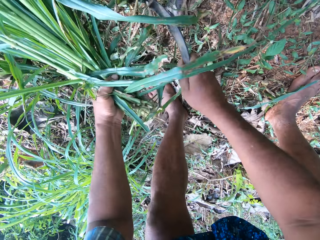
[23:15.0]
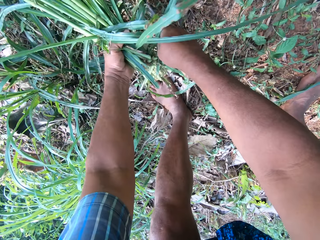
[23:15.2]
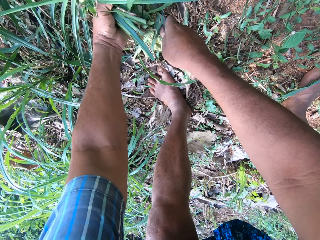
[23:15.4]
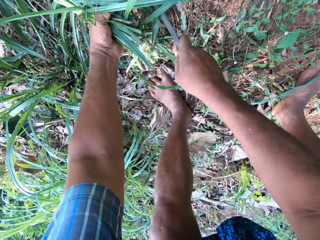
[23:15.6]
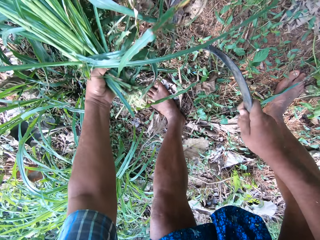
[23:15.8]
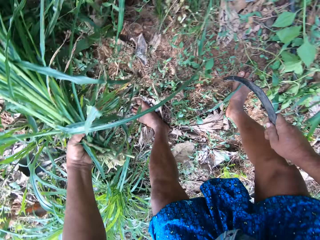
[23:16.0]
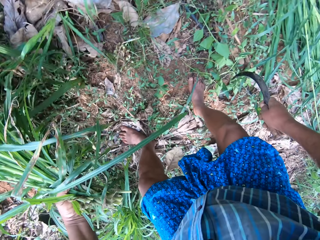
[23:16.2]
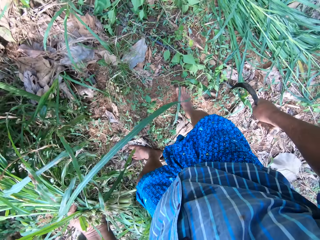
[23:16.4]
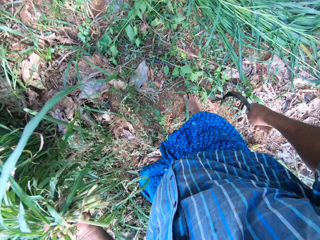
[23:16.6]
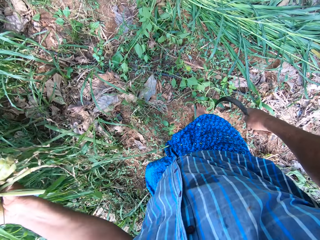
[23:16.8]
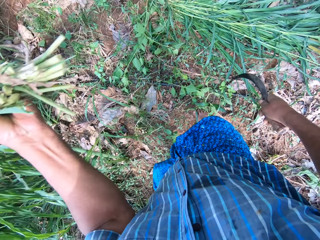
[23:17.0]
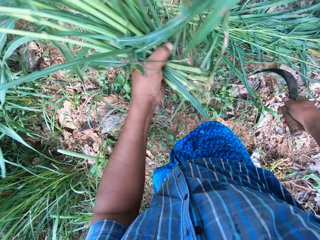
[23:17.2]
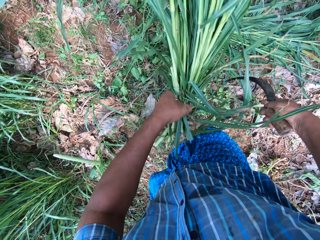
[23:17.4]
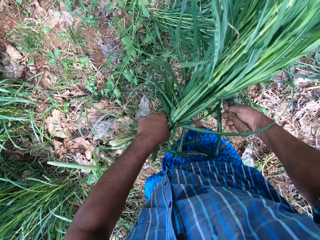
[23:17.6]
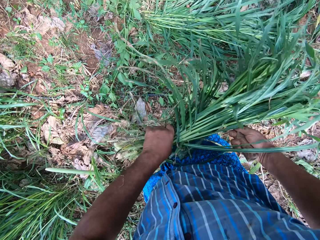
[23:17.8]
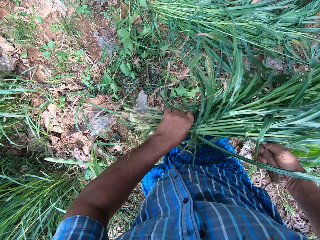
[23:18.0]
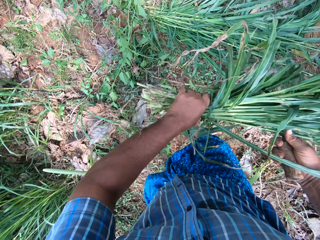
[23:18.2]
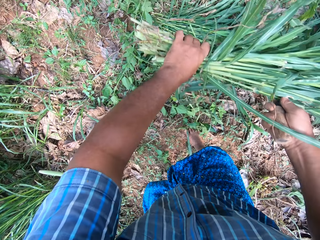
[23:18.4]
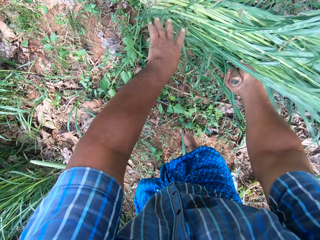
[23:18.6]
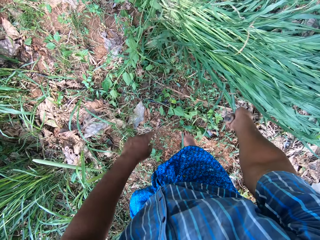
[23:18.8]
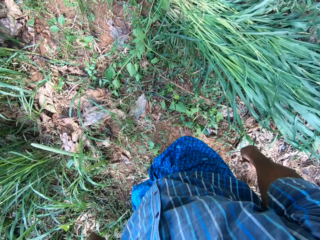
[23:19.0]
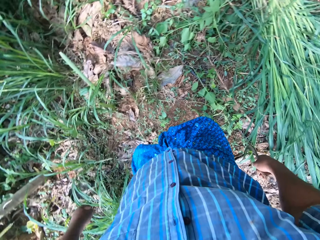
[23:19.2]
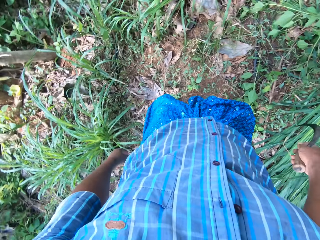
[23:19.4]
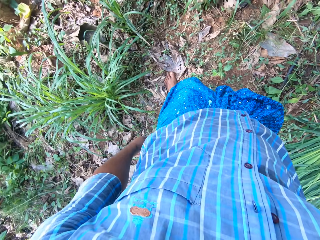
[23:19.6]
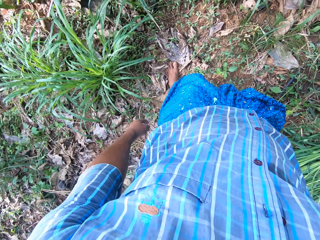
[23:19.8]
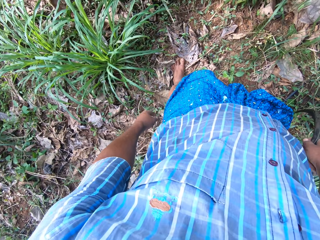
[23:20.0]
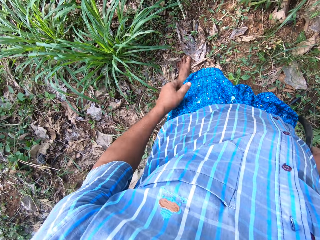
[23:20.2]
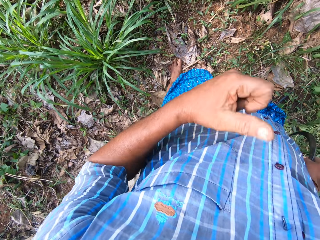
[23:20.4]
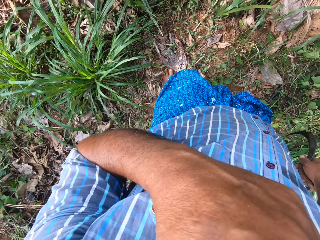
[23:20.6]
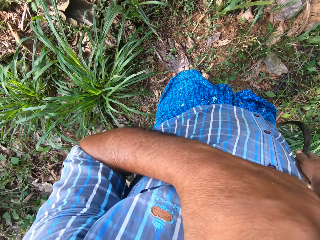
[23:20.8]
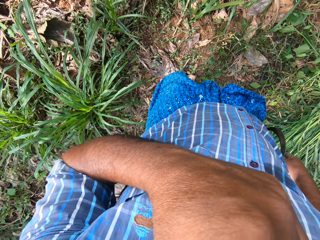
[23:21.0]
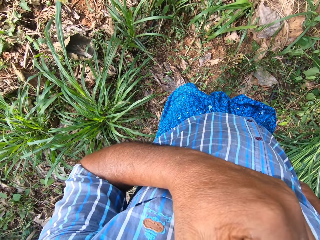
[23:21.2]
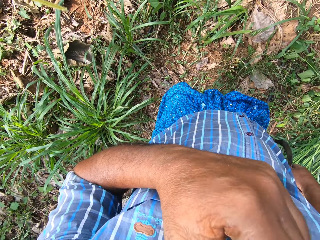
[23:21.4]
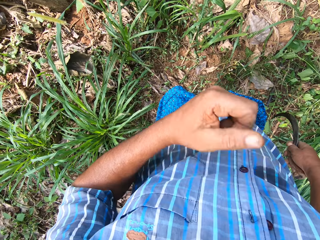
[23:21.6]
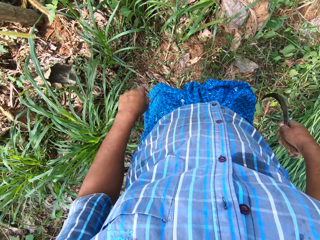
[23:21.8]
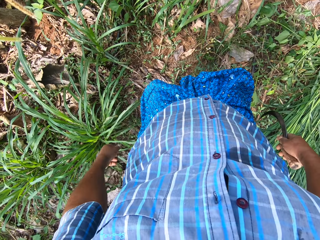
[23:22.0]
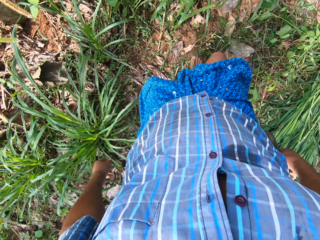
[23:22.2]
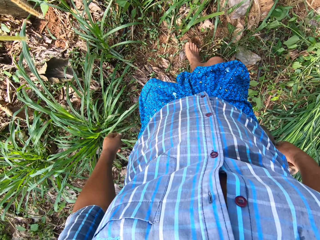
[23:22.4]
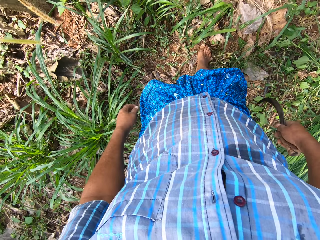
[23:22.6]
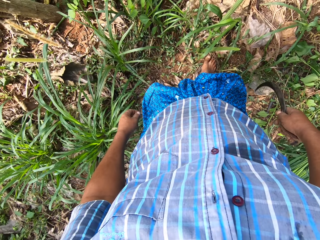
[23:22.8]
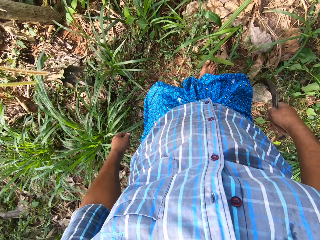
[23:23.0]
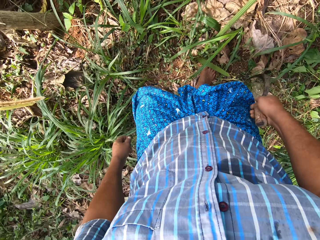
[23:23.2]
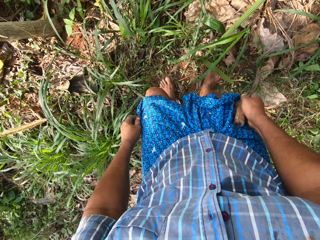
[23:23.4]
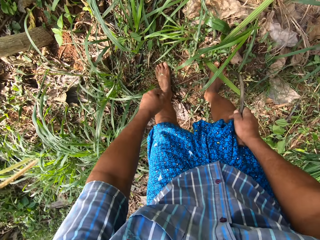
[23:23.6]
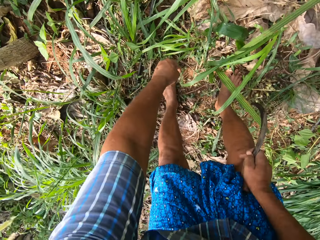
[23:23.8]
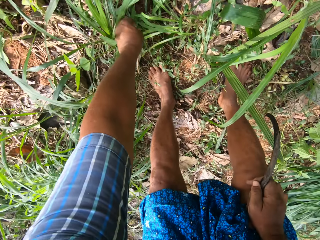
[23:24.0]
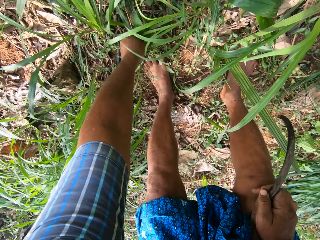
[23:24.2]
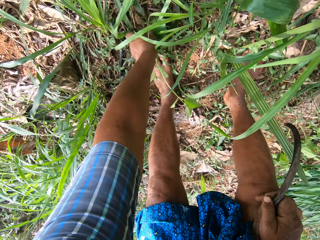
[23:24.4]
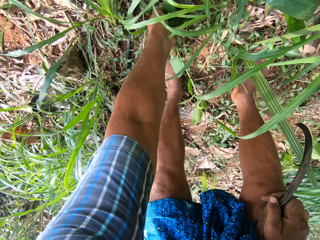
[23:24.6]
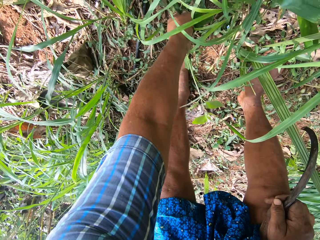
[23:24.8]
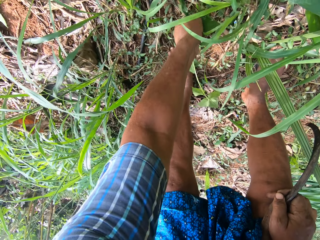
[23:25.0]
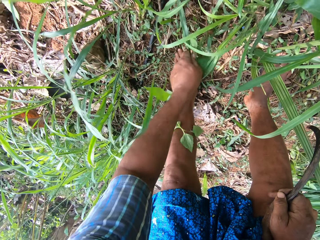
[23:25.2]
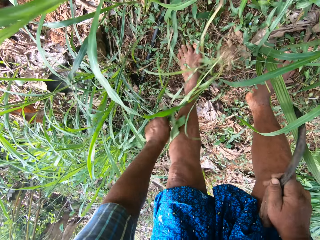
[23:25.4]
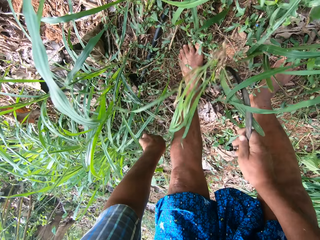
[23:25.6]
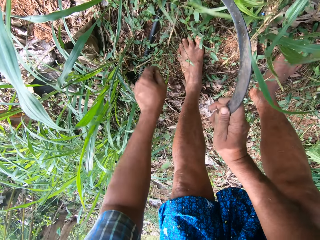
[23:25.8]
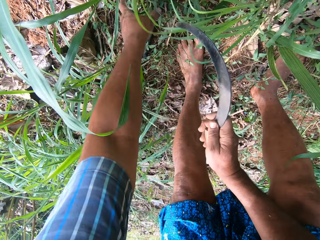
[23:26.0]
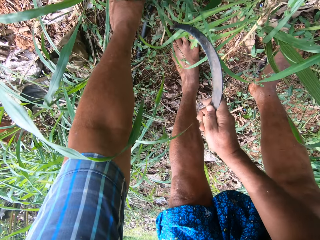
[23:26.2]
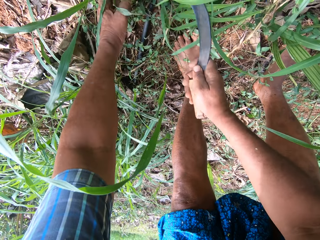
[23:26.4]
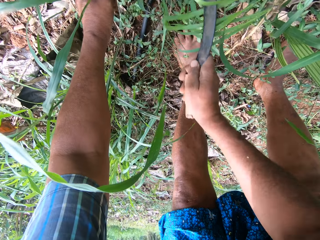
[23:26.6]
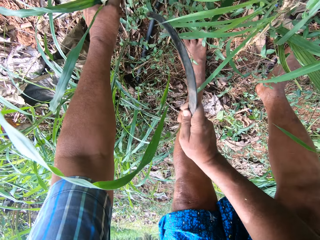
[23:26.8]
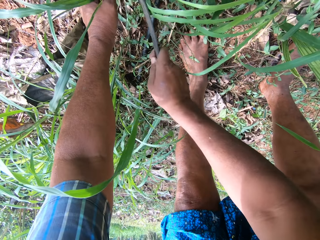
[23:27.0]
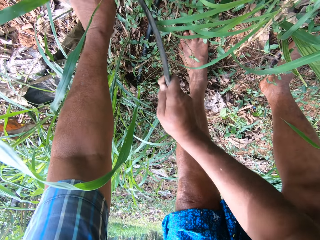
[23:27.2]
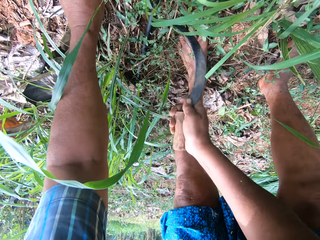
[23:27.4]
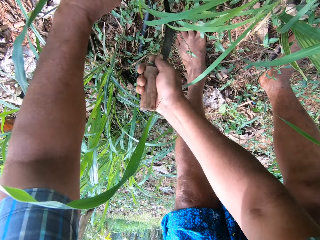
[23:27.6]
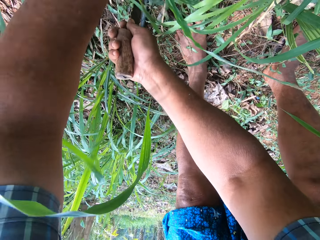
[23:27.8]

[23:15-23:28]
The camera wearer drops the Napier grass on the ground. He looks around. He holds the Napier grass with the left hand. He cuts the grass with the sickle in his right hand.

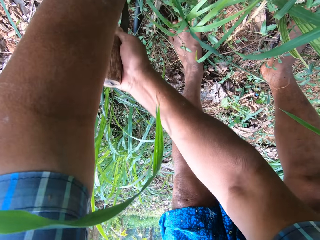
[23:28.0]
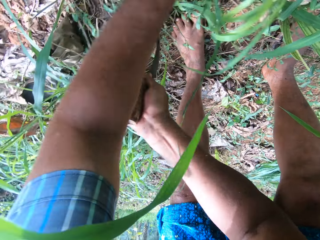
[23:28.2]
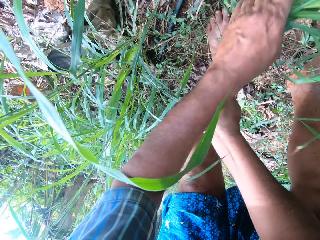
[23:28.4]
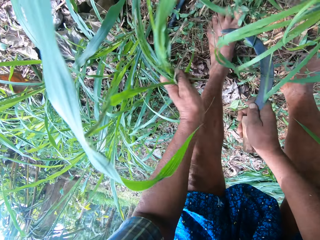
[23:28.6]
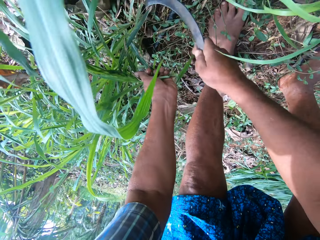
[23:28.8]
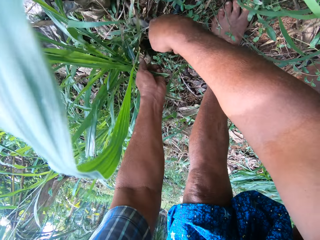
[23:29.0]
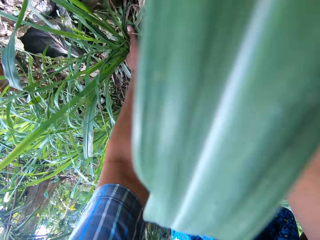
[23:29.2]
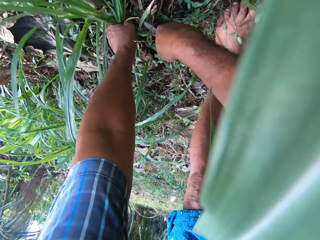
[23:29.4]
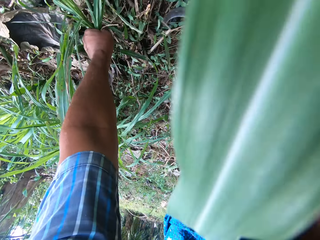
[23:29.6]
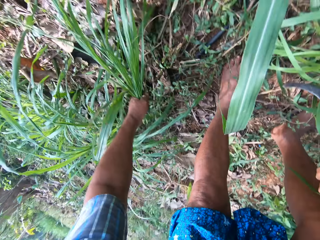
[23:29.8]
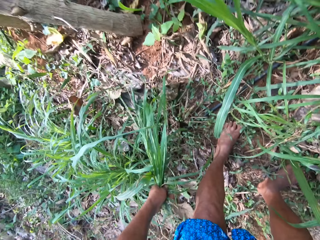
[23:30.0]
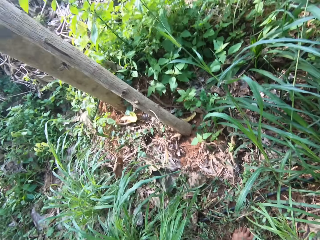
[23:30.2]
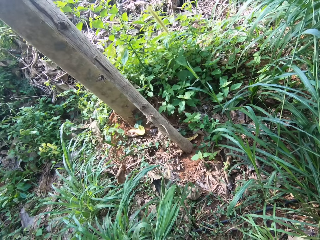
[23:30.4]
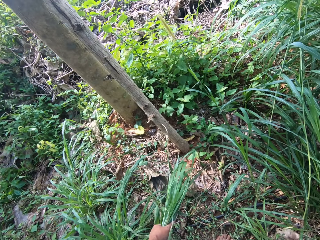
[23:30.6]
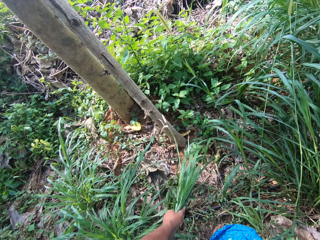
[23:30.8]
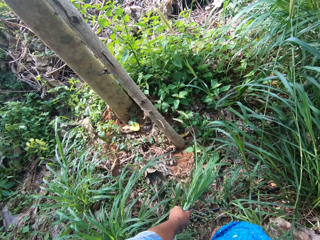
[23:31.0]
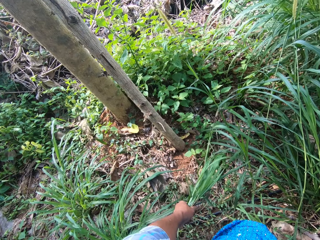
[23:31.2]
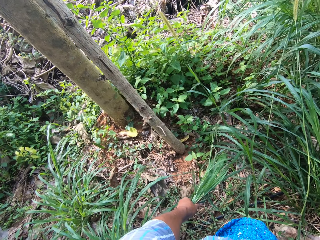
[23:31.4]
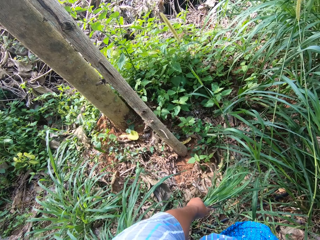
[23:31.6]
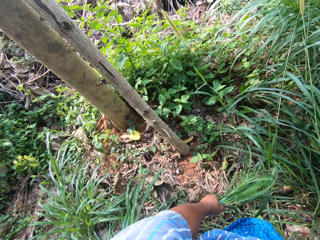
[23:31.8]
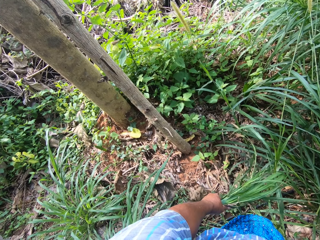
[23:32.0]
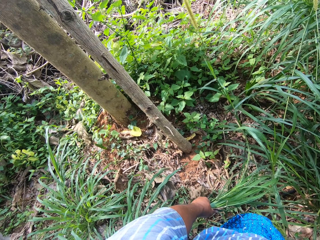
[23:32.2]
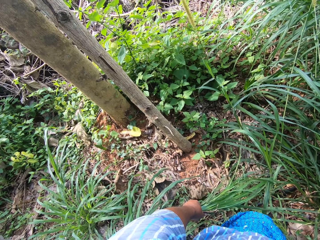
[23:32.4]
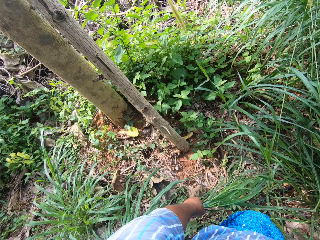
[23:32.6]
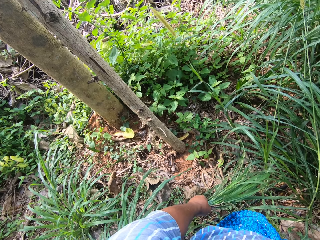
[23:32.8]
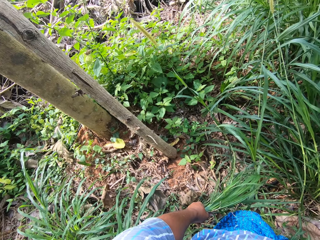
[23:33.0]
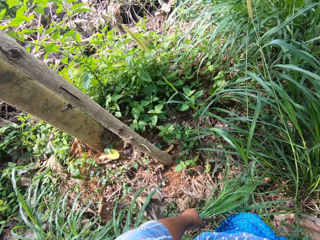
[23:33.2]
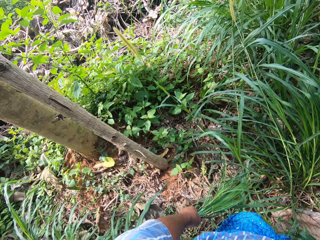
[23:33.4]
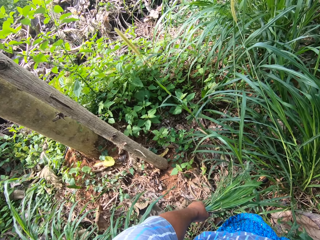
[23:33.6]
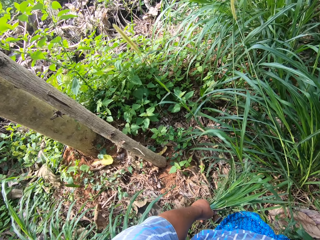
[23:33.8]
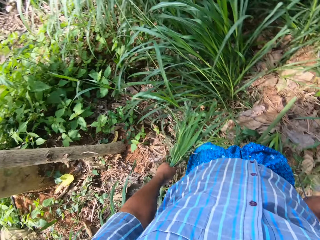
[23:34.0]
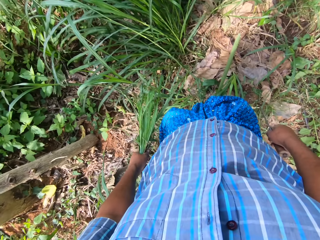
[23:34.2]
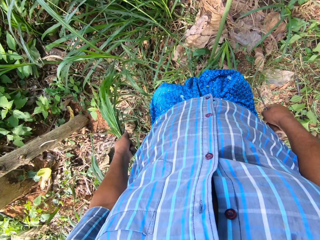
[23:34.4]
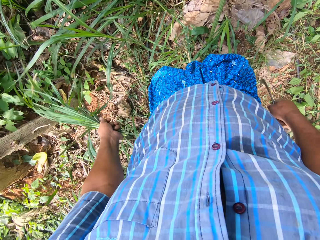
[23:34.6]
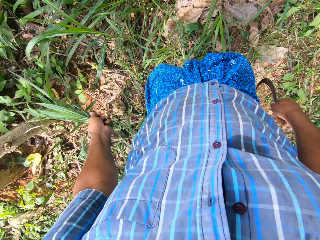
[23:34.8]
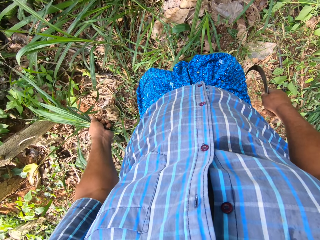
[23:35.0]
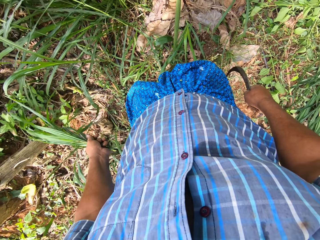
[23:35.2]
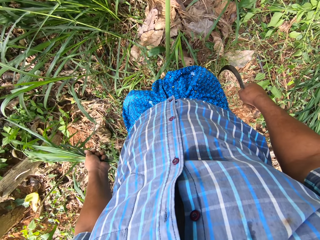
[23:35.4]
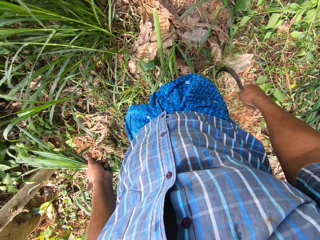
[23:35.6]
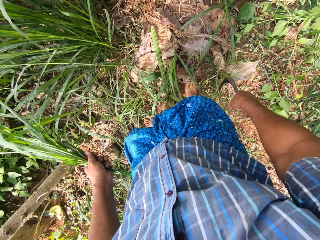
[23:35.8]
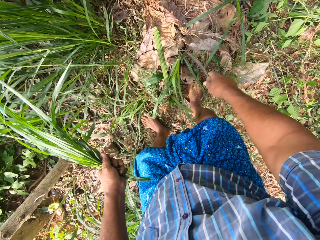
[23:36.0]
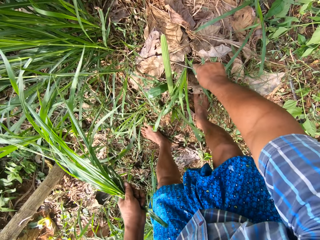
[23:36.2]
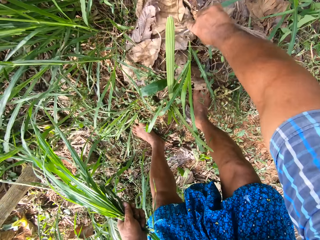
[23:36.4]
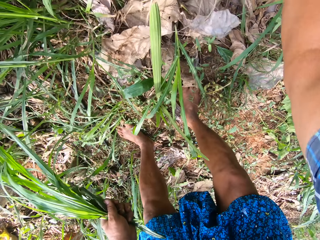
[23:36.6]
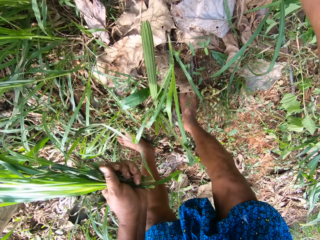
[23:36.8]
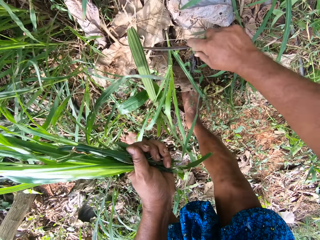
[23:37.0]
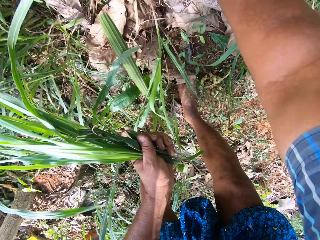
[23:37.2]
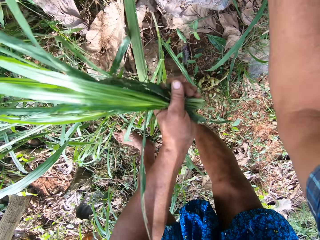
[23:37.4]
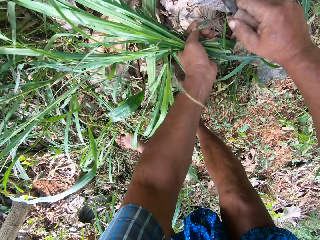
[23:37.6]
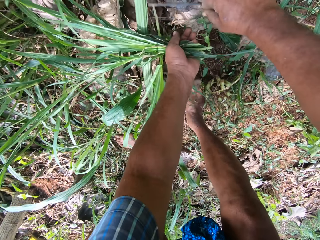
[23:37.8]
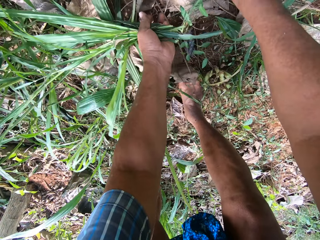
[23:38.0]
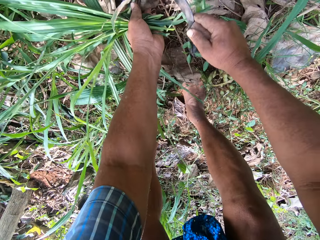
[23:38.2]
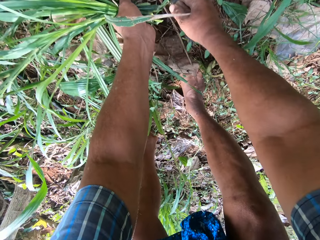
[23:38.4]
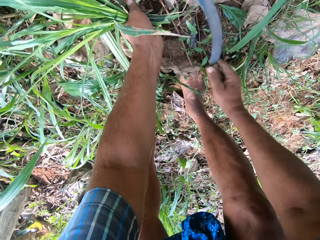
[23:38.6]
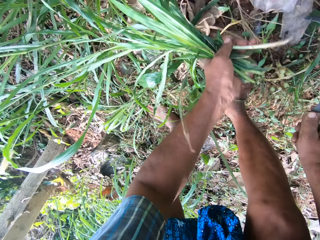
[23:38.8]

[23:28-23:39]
The camera wearer cuts the Napier grass. They look around. They move the cloth with the sickle.
